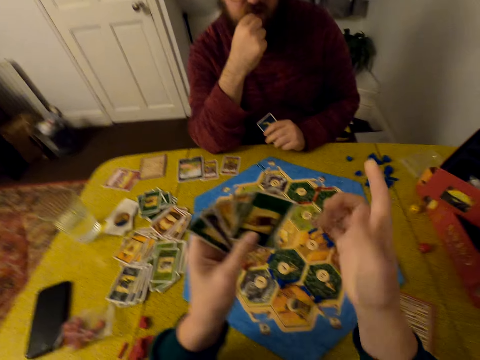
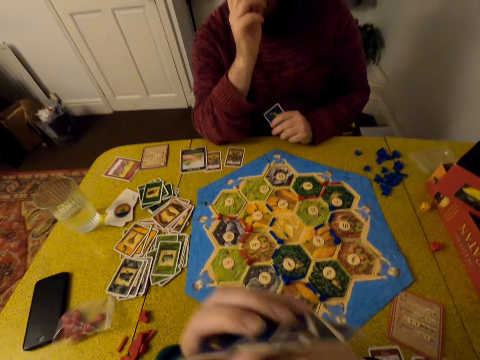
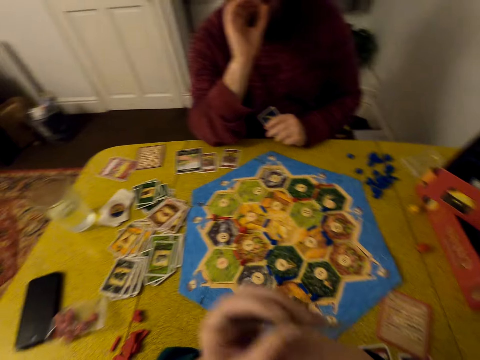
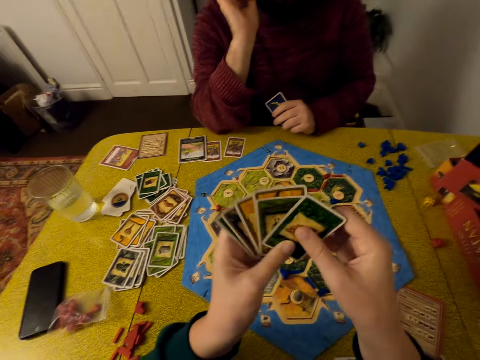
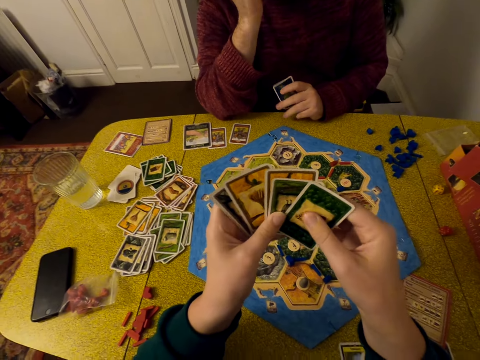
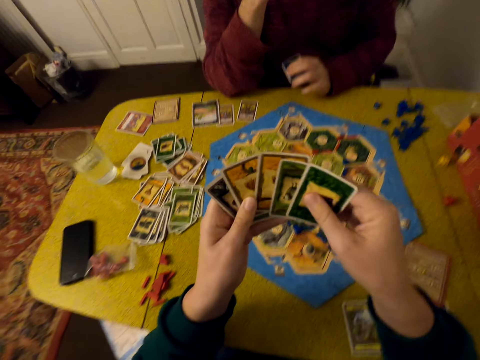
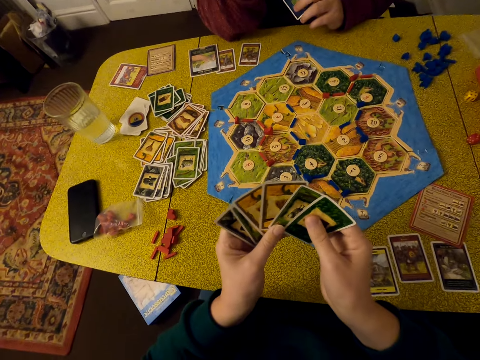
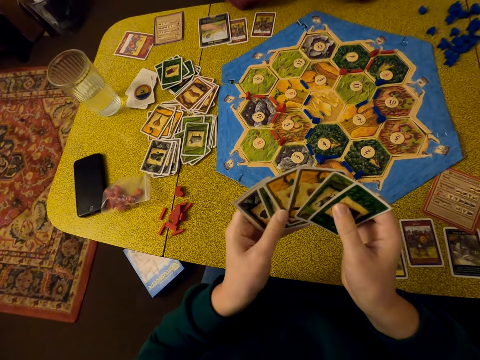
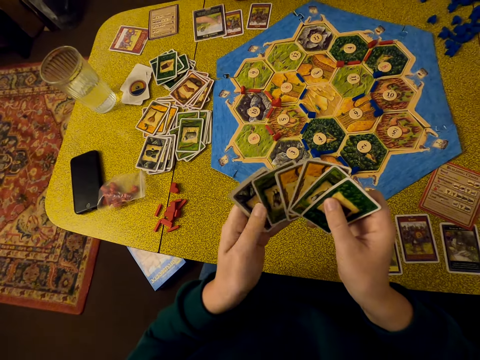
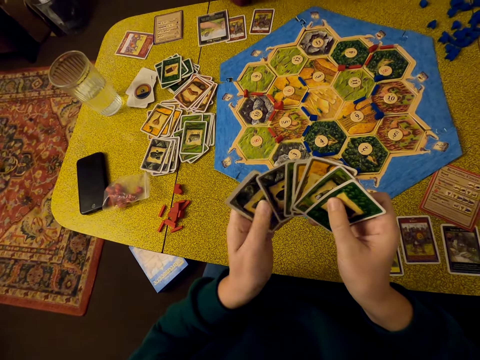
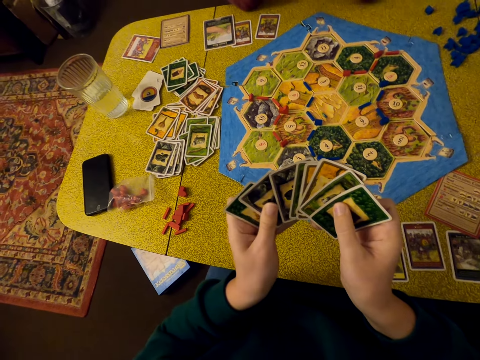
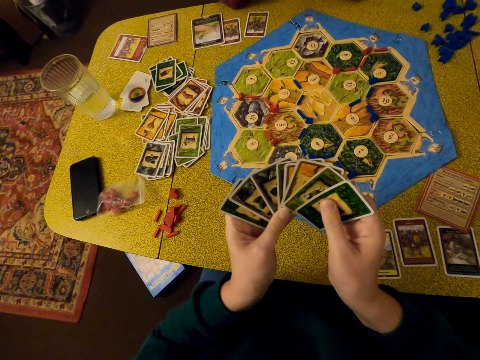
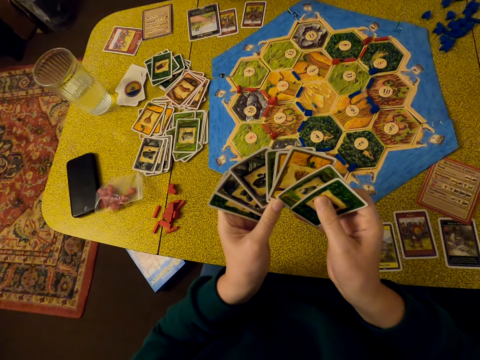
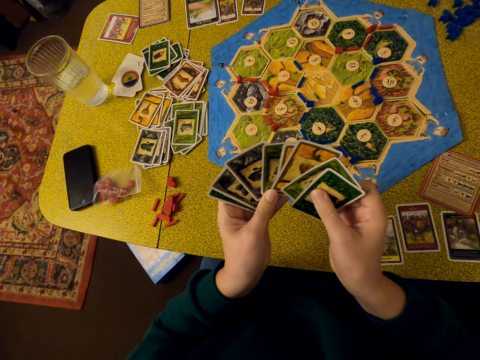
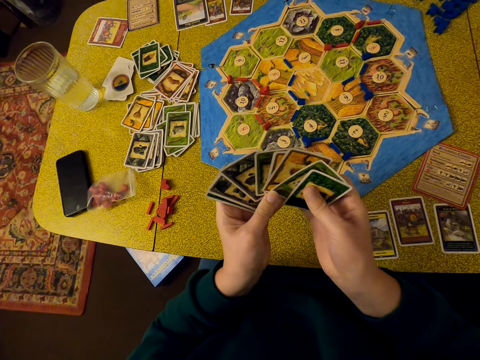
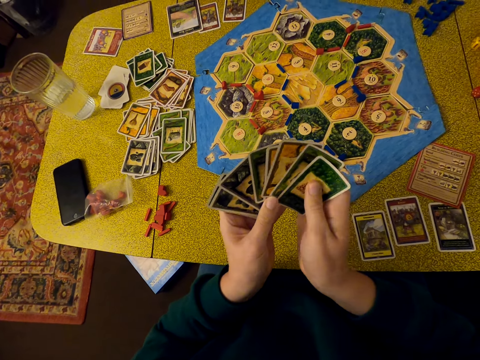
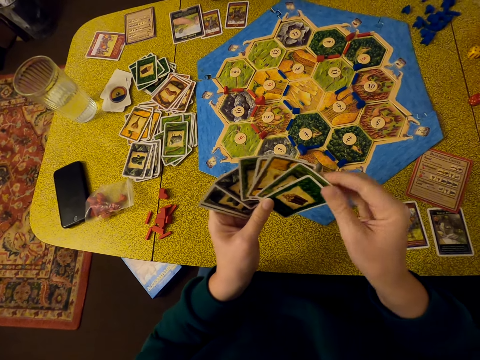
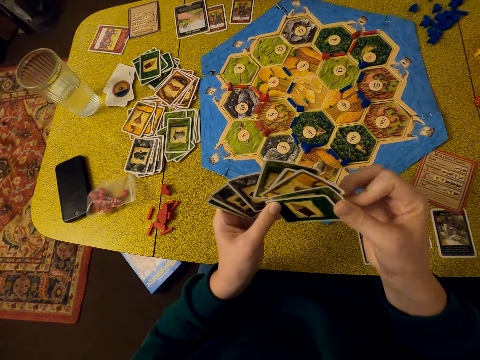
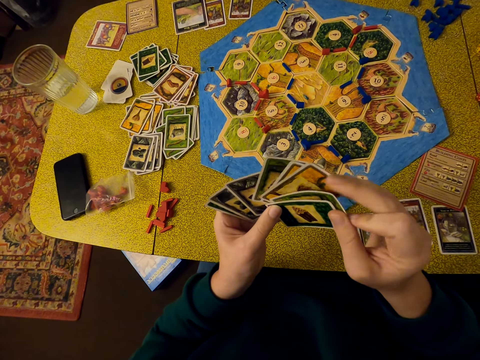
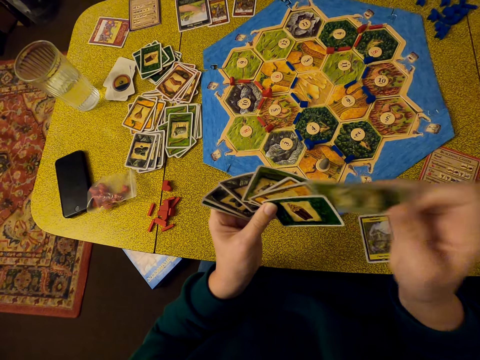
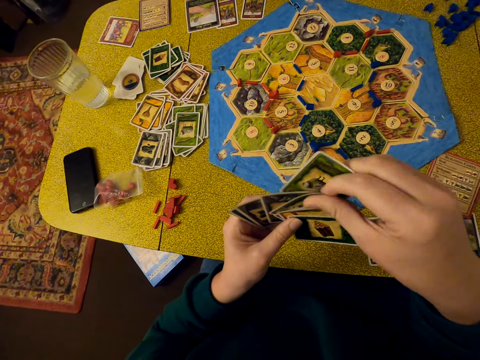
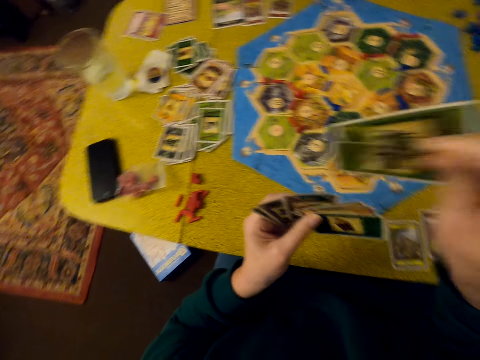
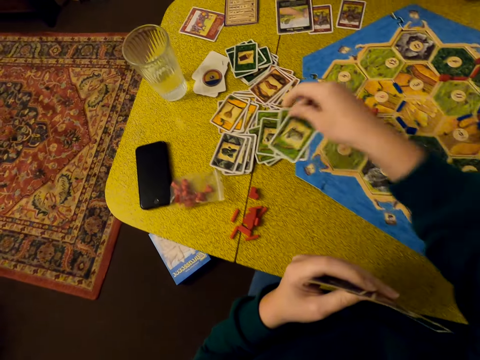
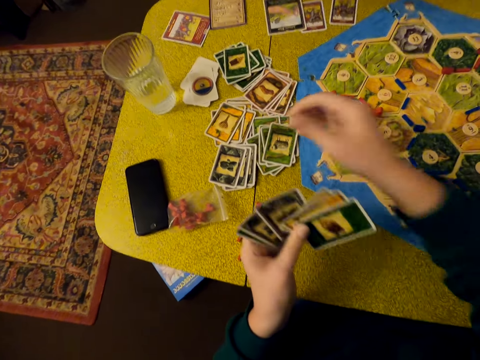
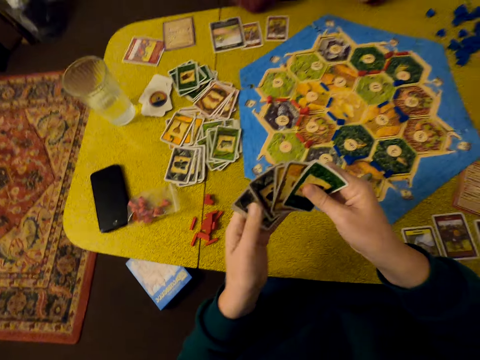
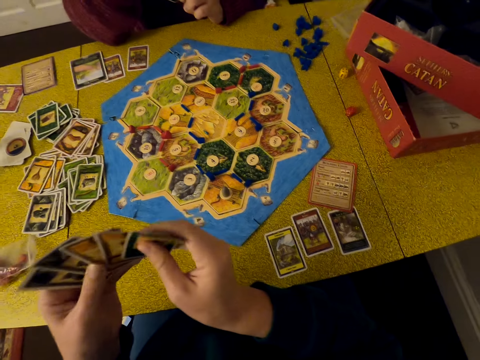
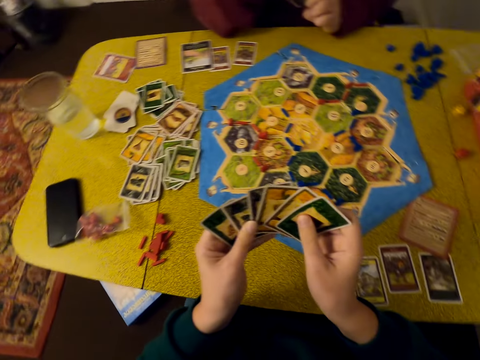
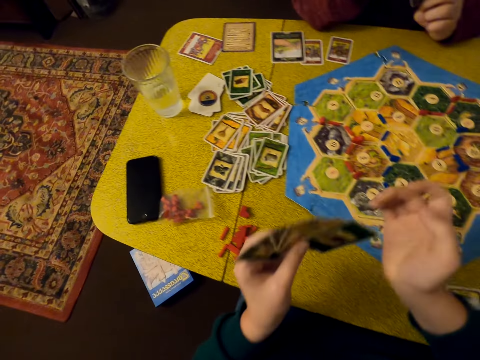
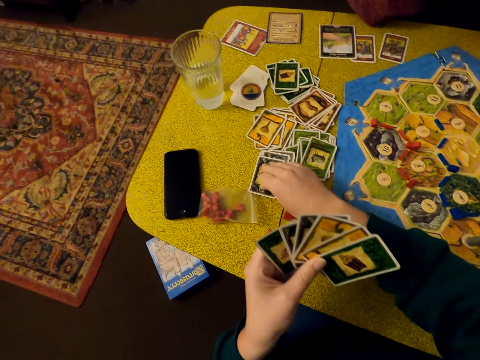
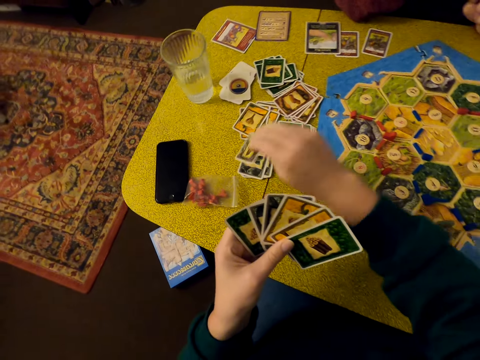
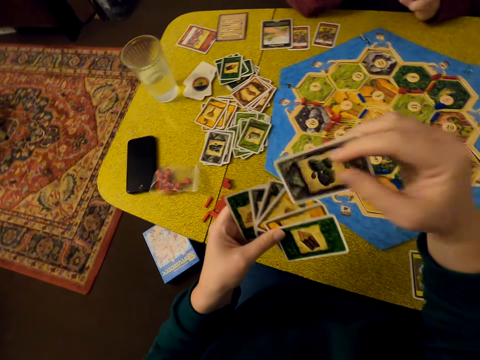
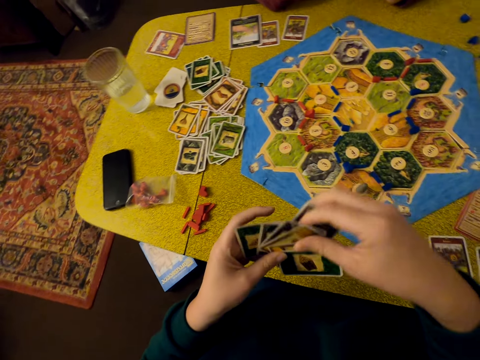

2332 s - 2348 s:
The camera wearer collects cards. They put the cards on the table. They select cards. They pick a card.

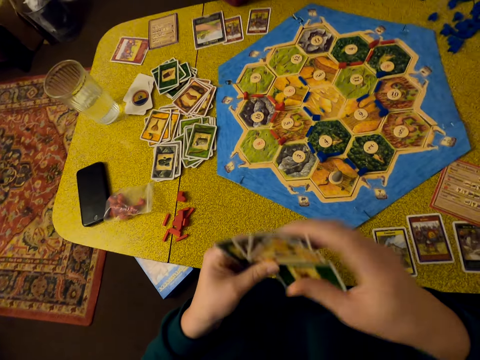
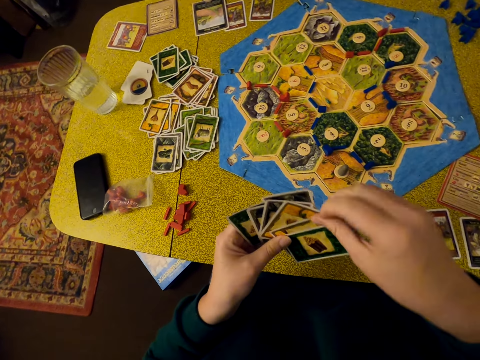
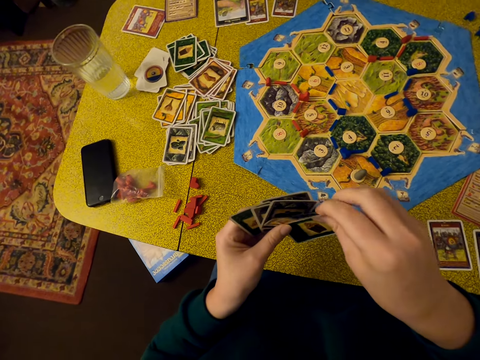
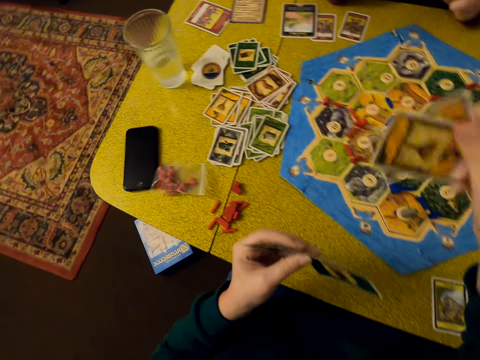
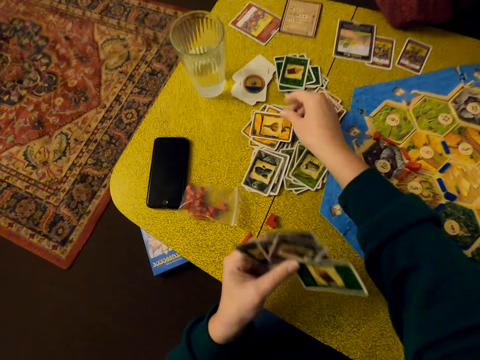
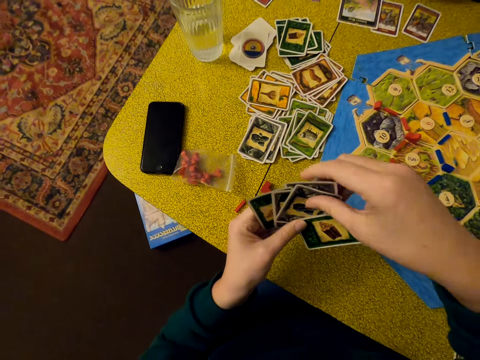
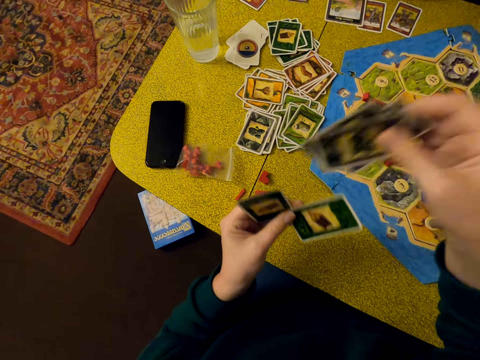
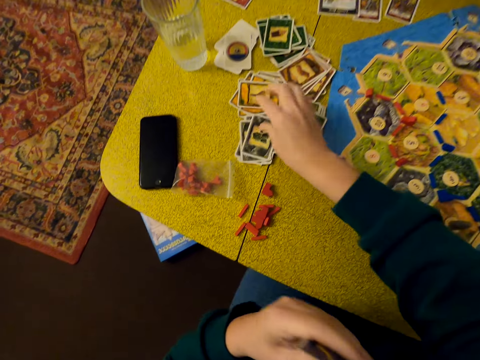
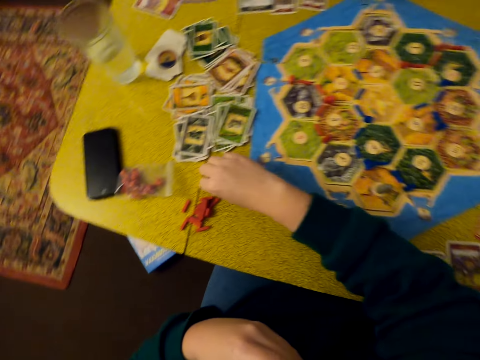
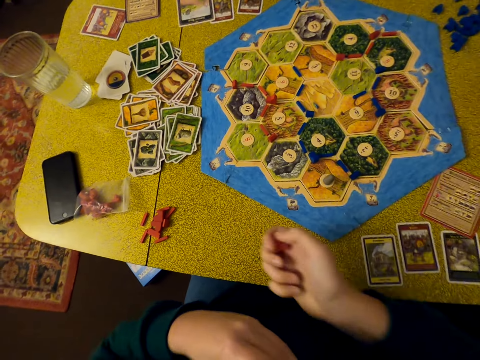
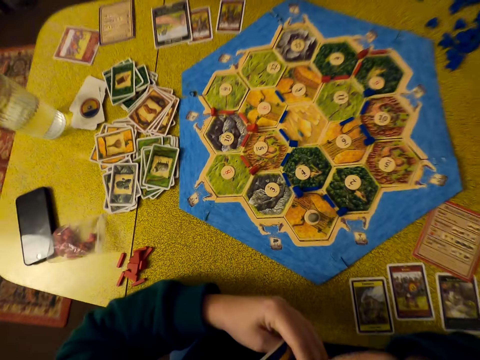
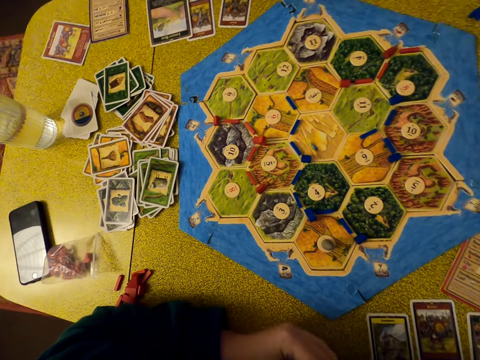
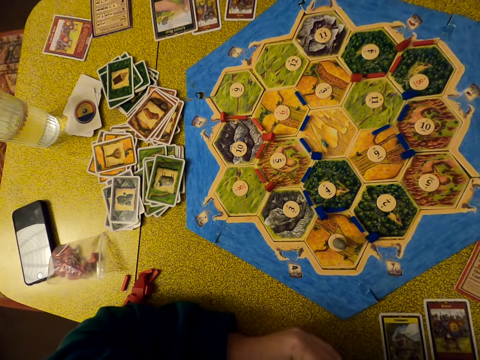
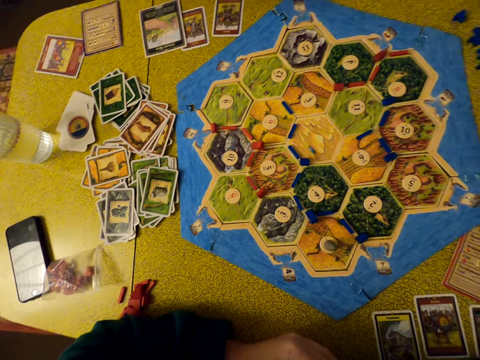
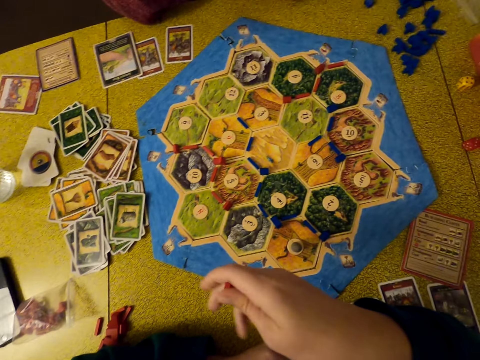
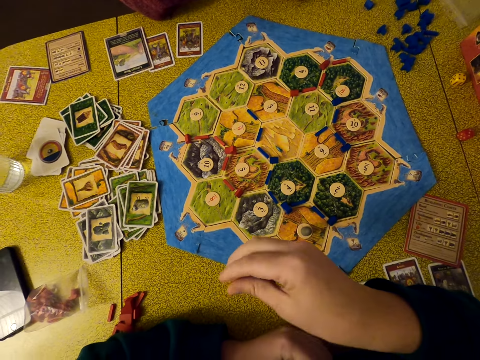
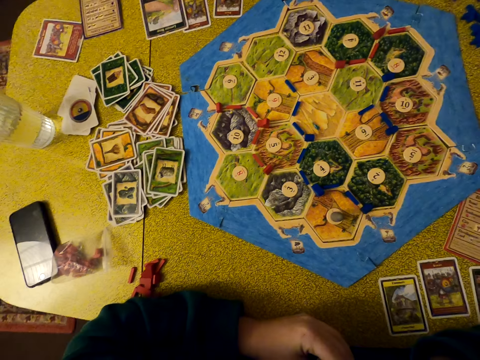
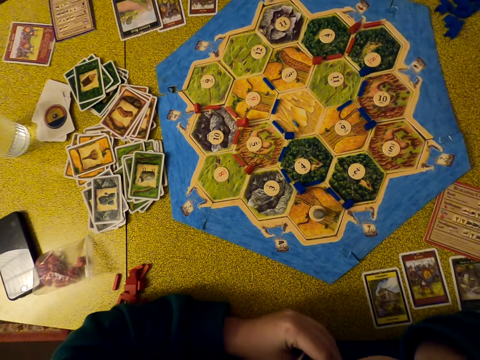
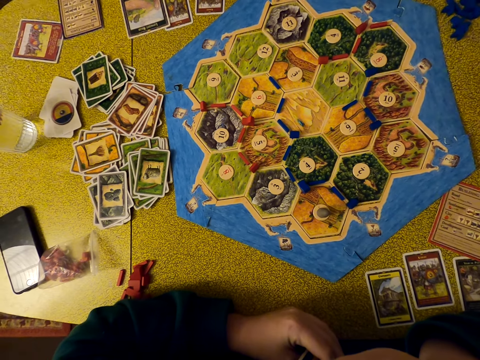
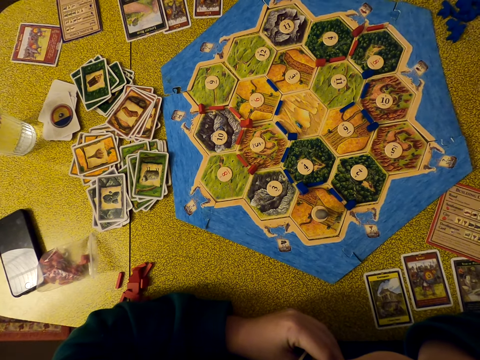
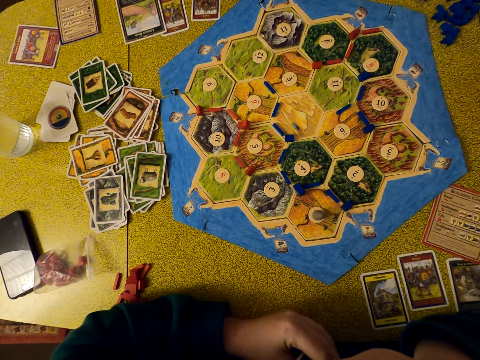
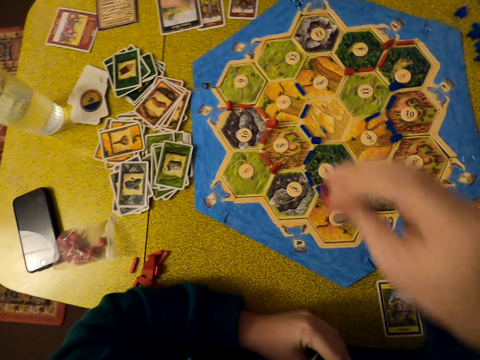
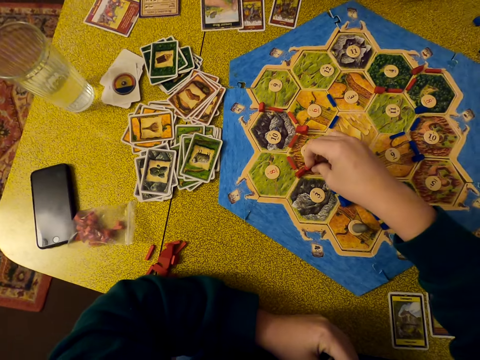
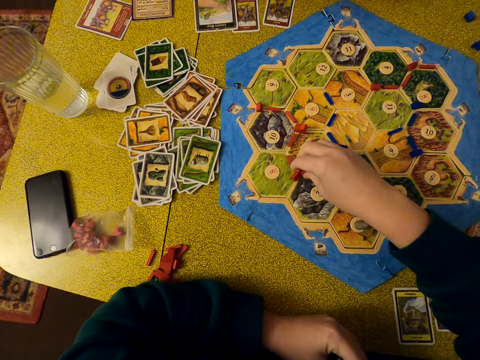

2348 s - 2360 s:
The camera wearer puts cards on the table. They collect cards. They drop the cards on the table. They collect cards. They drop the cards on the table. They play the Catan game. They take a pellet. They look on.
